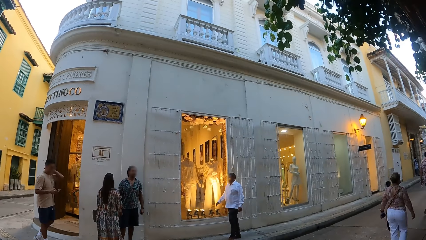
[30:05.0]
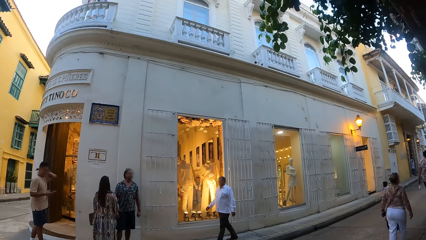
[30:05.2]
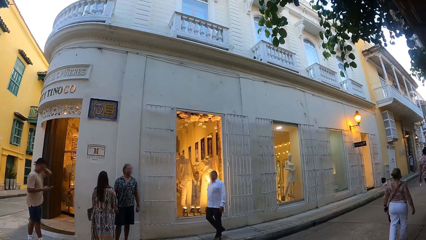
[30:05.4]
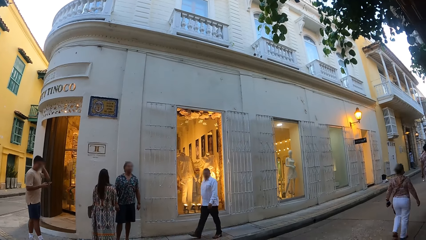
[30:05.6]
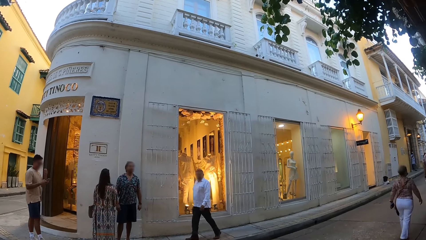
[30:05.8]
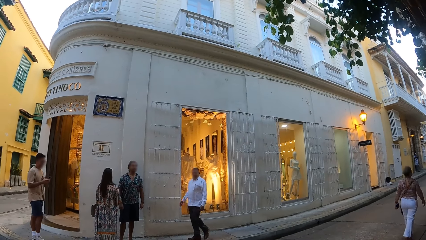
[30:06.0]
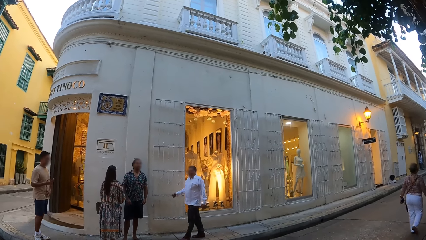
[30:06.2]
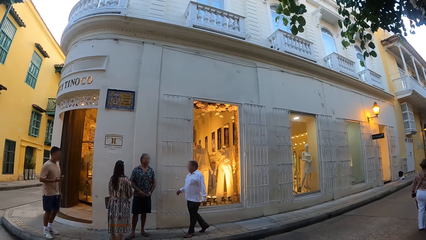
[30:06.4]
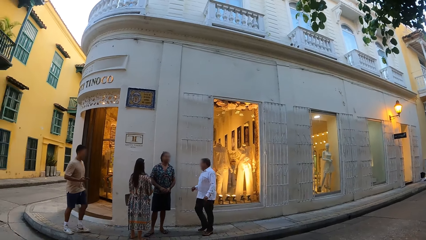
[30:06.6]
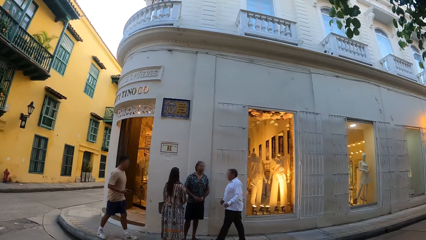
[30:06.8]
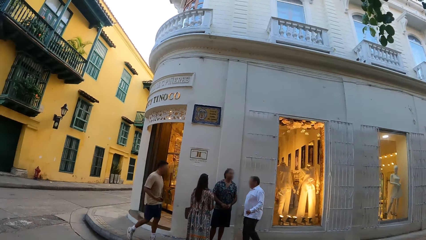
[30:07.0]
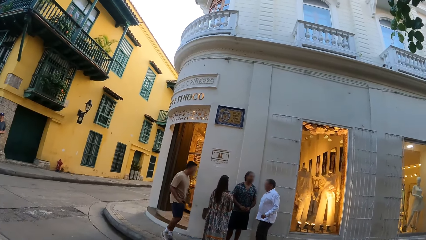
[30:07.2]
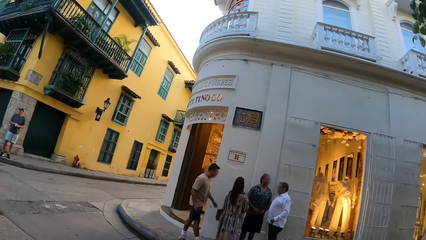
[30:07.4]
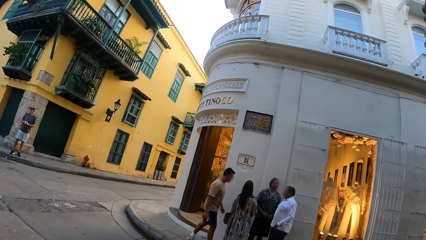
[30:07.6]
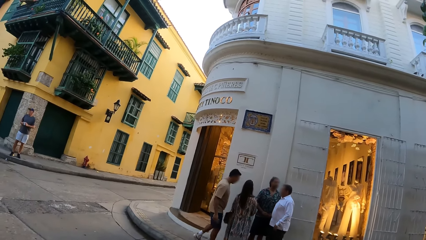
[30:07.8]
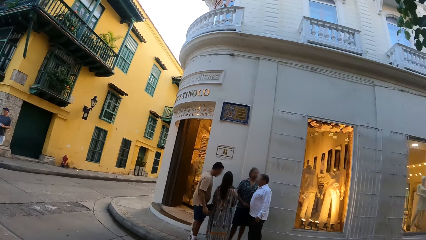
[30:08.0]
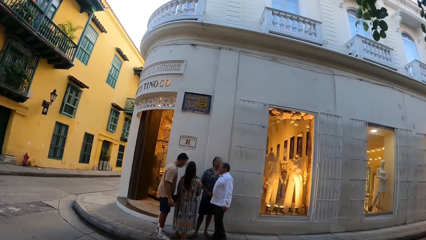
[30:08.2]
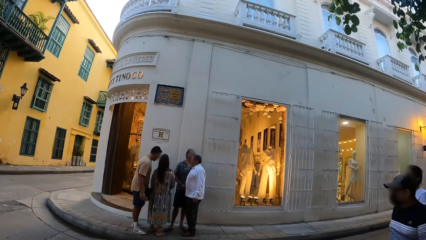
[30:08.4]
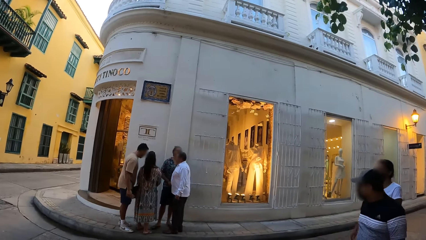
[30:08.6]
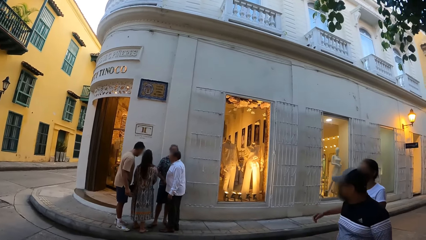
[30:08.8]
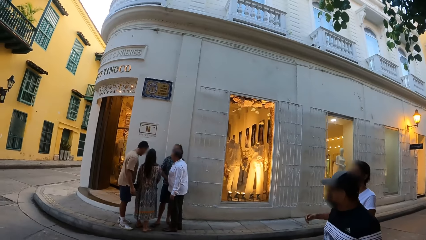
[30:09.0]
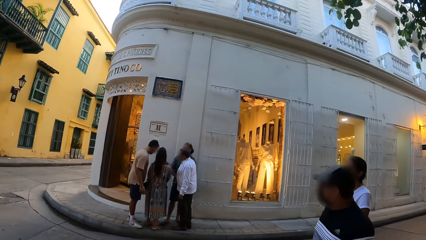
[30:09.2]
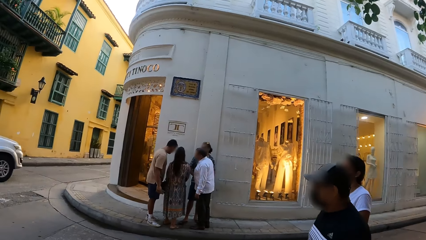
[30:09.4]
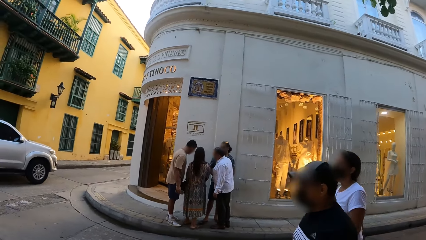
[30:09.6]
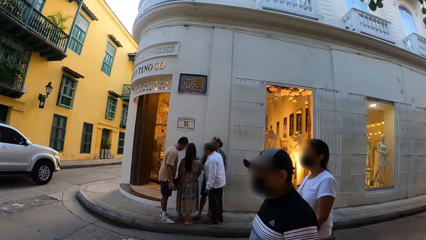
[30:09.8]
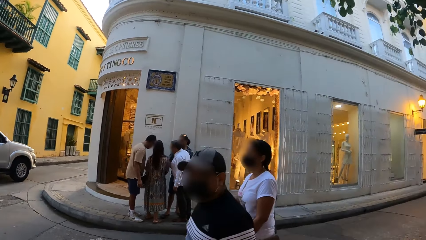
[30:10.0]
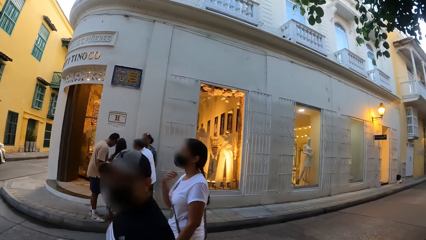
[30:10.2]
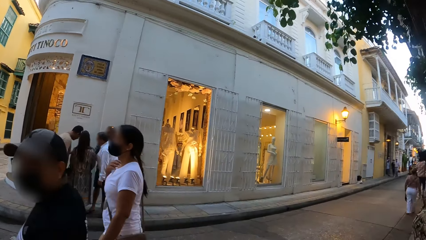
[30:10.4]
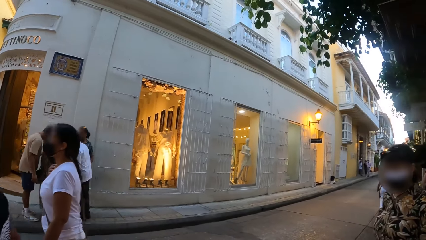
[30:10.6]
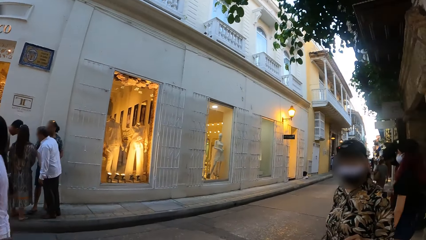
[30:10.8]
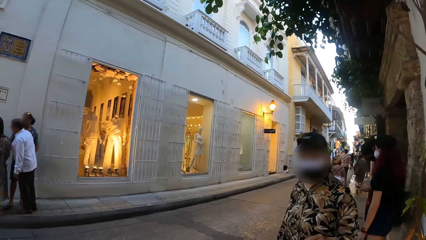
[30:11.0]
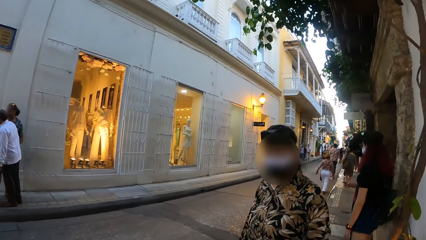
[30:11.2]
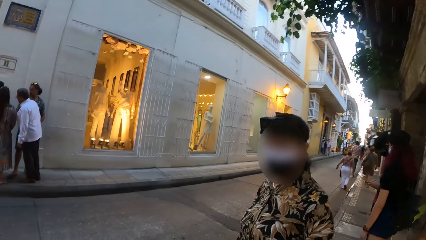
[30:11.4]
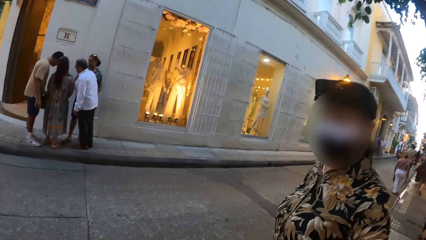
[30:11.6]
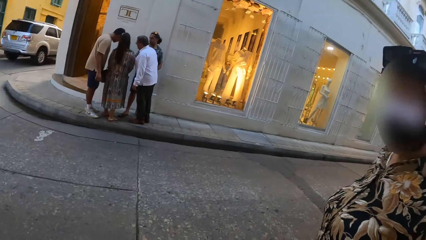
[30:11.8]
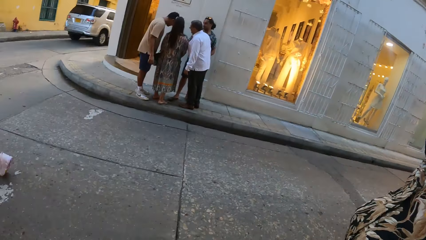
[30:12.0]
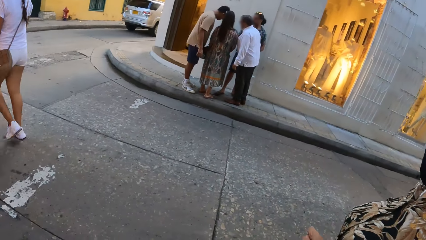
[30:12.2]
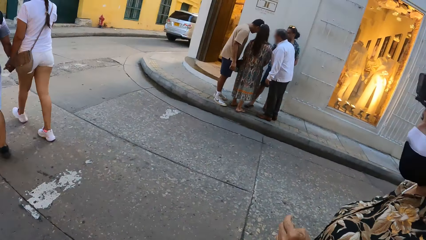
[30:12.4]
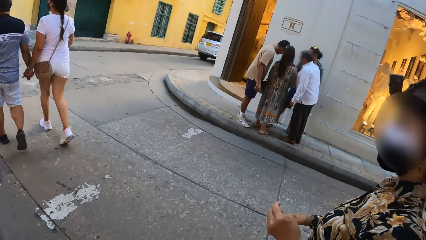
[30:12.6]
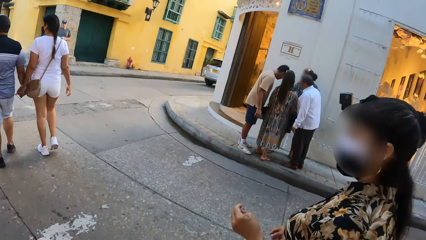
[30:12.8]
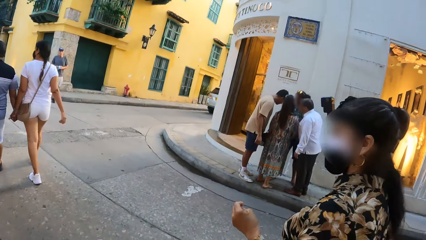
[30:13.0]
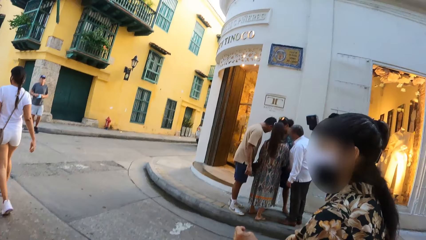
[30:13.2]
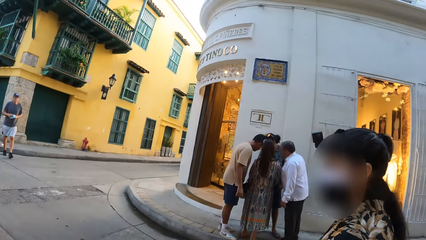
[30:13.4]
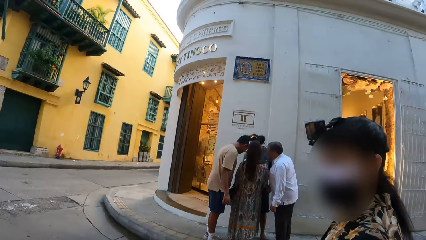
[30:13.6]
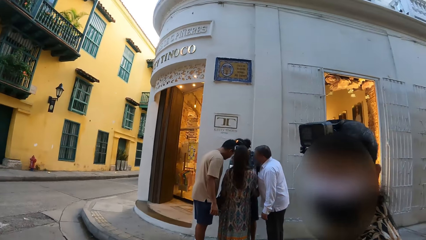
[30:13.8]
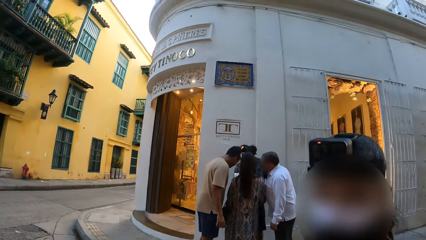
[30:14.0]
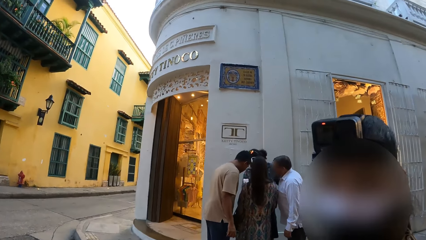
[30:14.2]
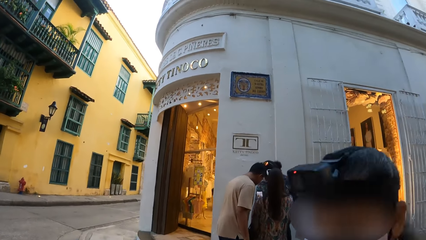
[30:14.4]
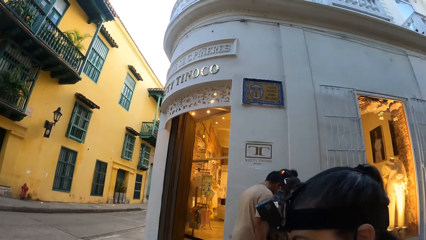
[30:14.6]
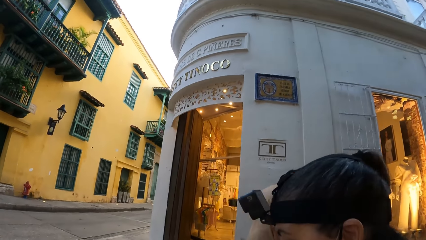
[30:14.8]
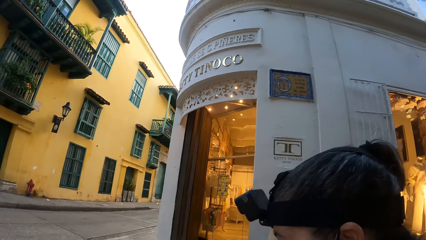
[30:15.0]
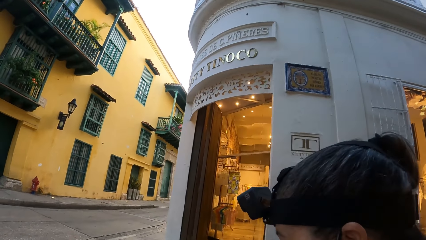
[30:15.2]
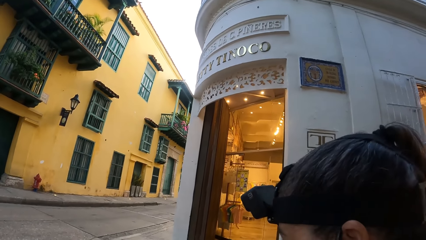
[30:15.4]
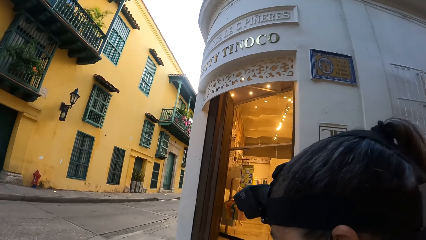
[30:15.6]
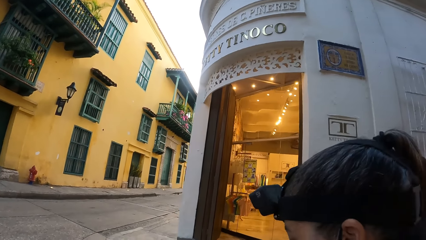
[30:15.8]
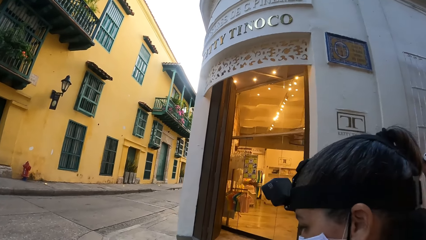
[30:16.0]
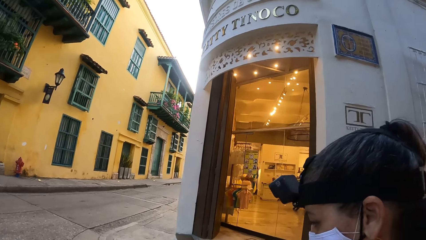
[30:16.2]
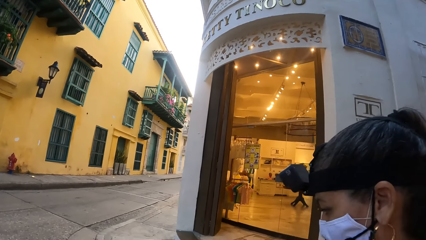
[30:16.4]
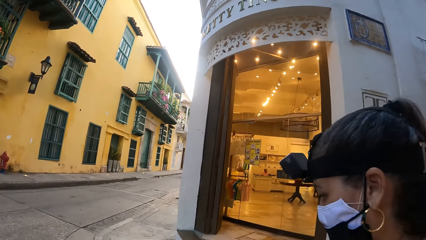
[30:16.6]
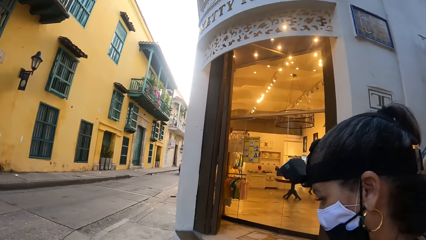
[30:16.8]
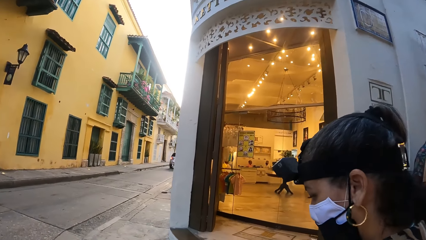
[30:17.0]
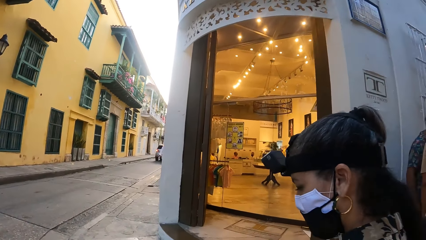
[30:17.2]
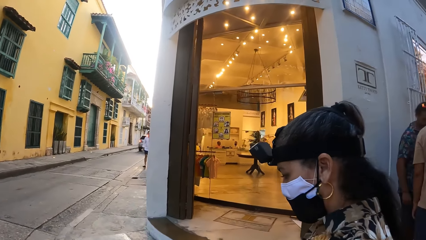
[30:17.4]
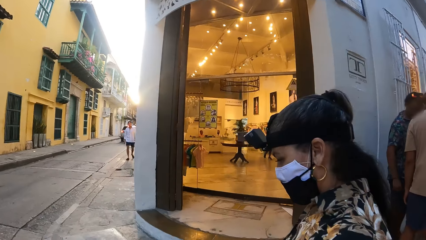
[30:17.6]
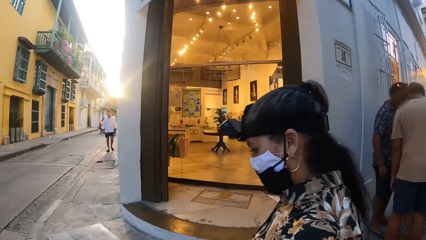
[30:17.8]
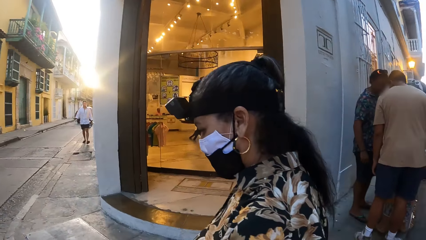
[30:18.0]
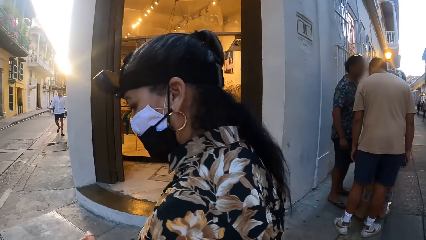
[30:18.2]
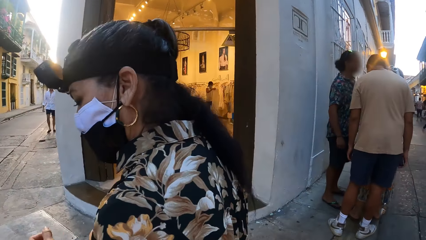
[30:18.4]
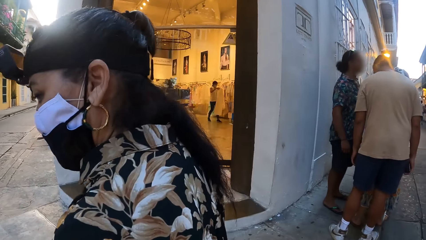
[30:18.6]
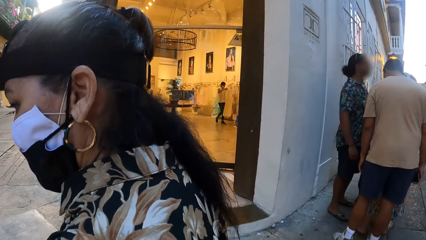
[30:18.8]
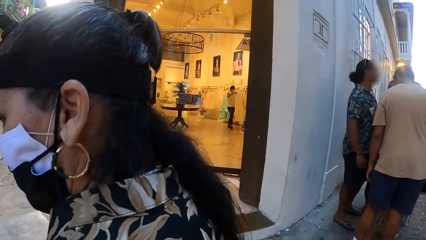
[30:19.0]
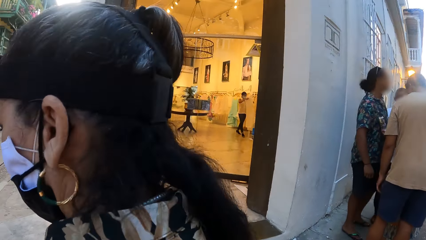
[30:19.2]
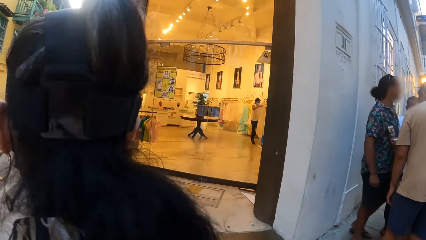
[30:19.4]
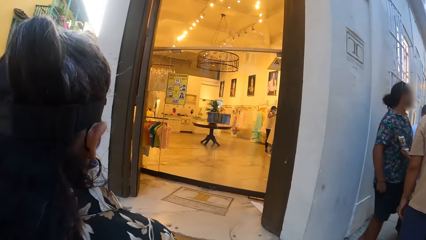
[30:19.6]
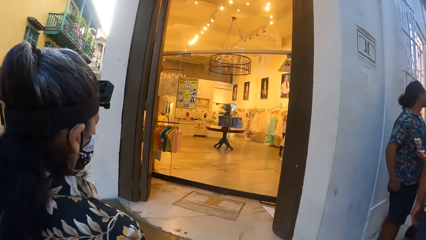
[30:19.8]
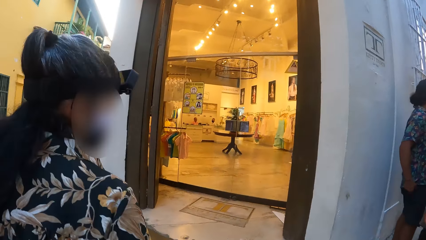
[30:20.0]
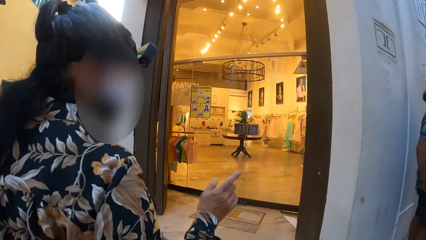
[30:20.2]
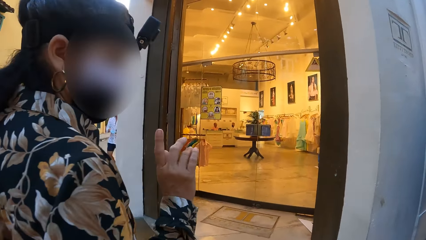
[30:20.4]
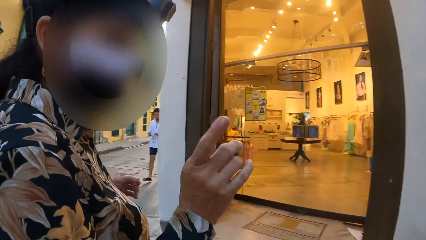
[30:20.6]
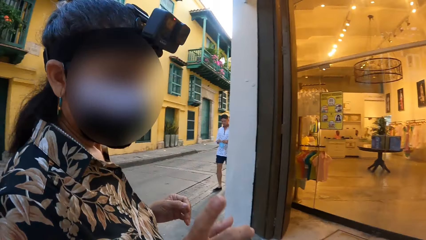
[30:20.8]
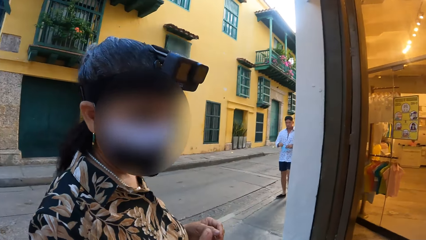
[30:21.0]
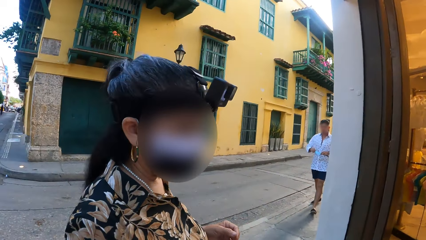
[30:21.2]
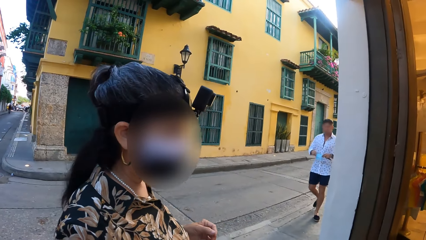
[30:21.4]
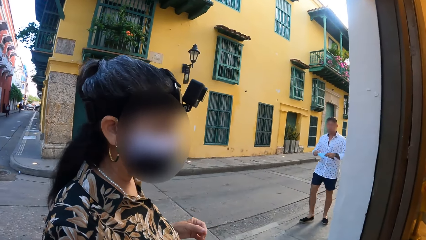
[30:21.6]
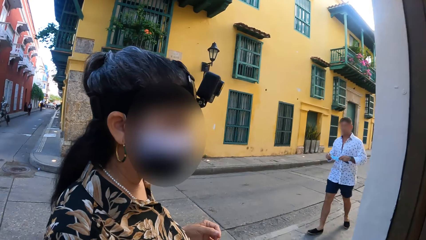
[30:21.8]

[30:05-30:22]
The camera wearer walks along the road with a woman.
